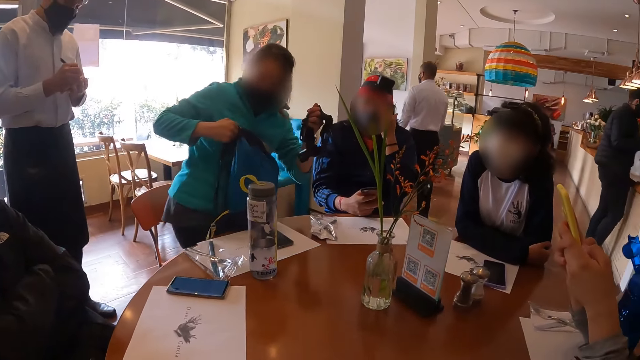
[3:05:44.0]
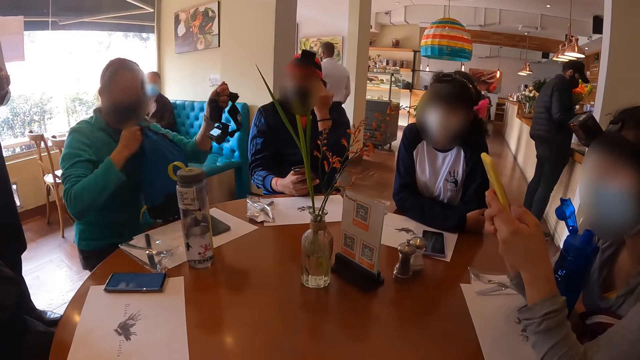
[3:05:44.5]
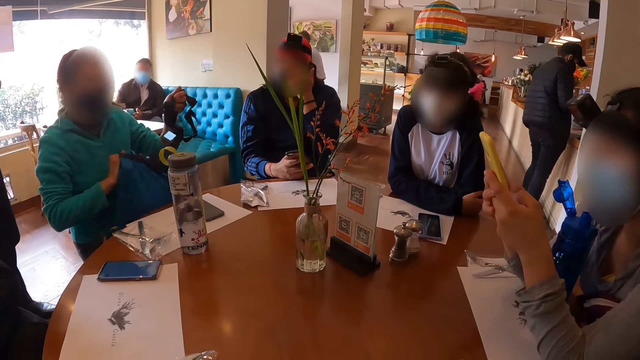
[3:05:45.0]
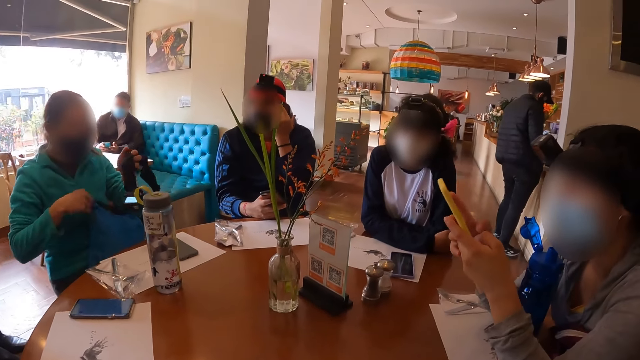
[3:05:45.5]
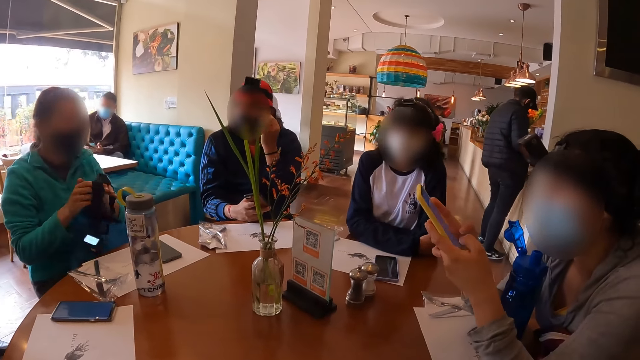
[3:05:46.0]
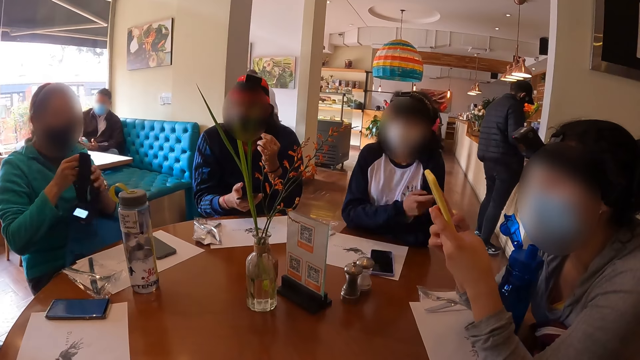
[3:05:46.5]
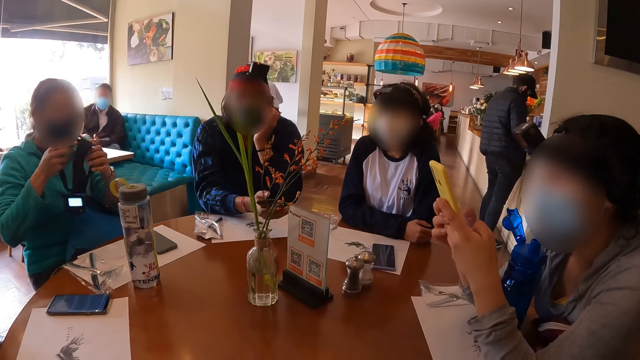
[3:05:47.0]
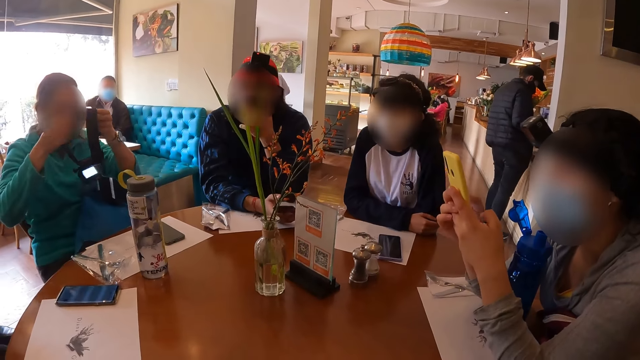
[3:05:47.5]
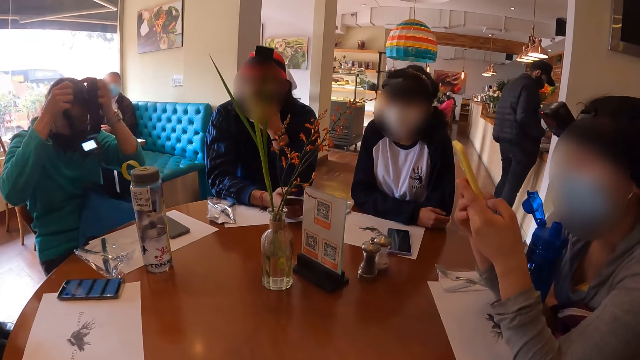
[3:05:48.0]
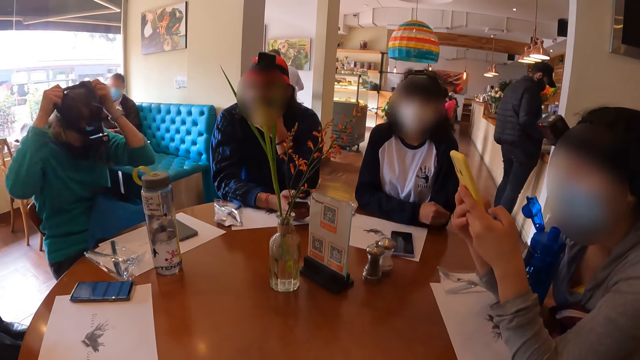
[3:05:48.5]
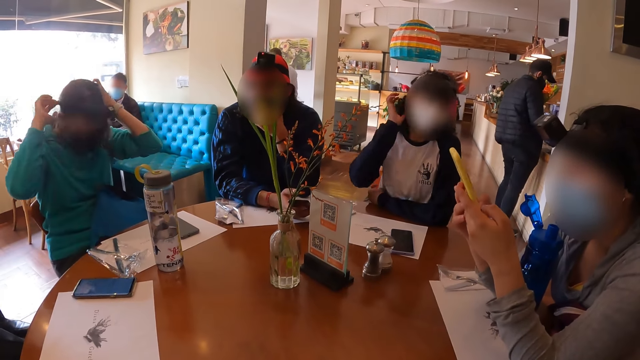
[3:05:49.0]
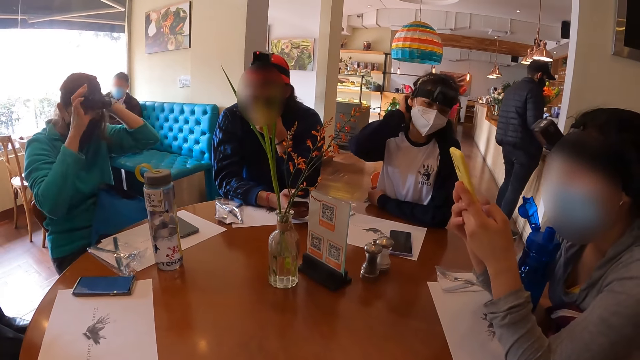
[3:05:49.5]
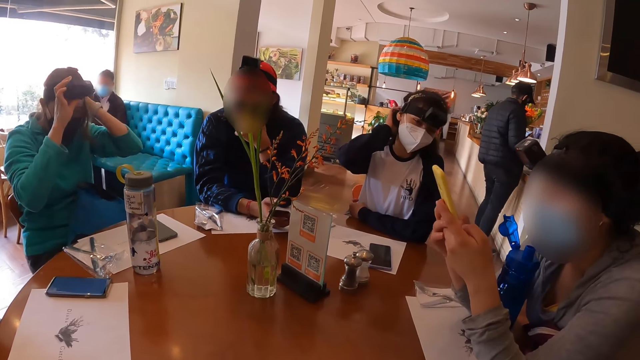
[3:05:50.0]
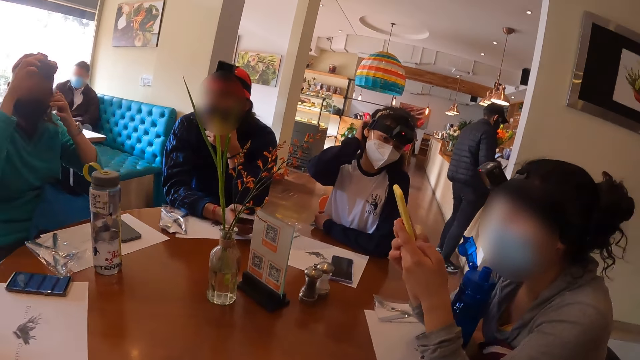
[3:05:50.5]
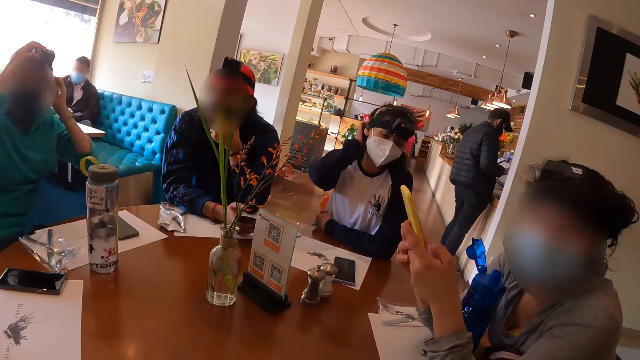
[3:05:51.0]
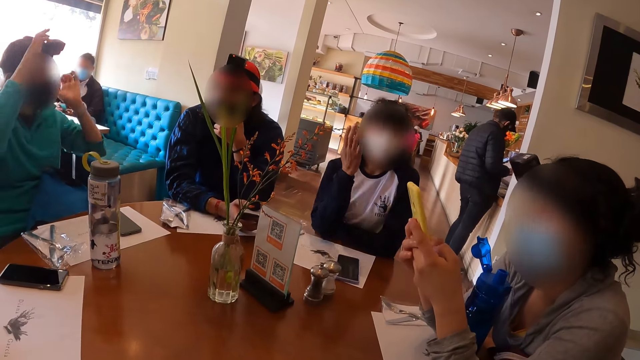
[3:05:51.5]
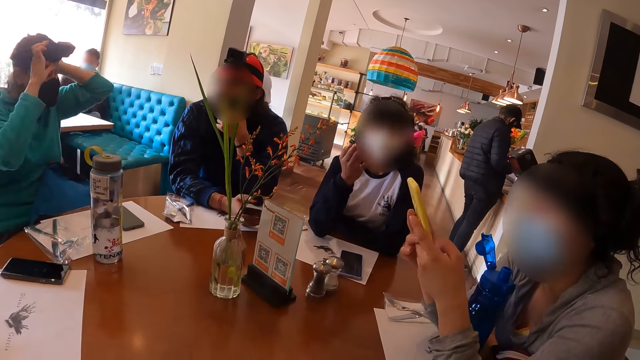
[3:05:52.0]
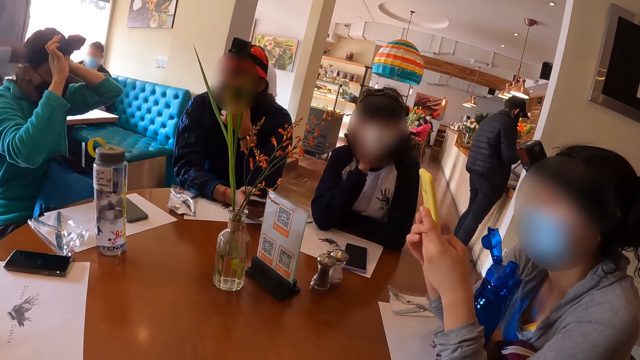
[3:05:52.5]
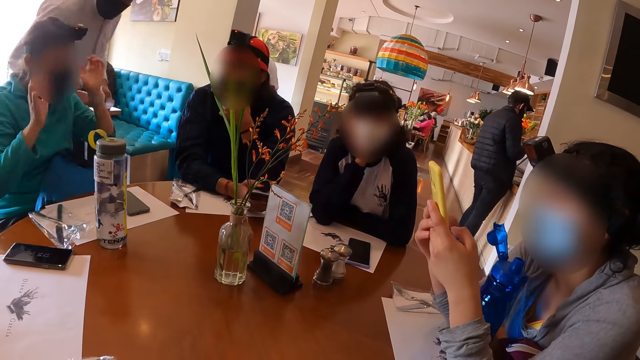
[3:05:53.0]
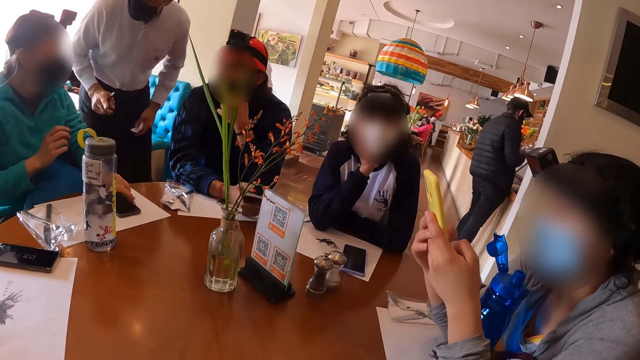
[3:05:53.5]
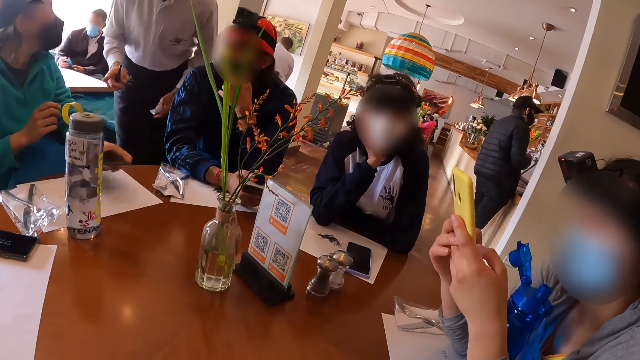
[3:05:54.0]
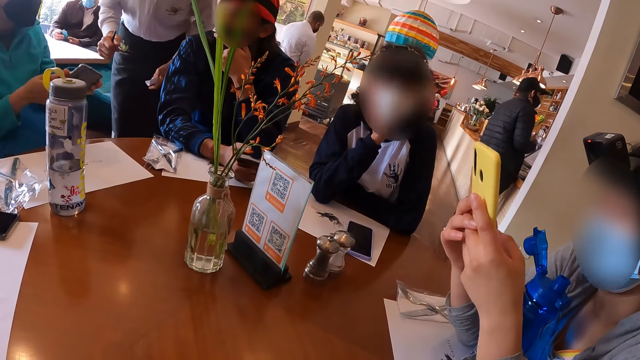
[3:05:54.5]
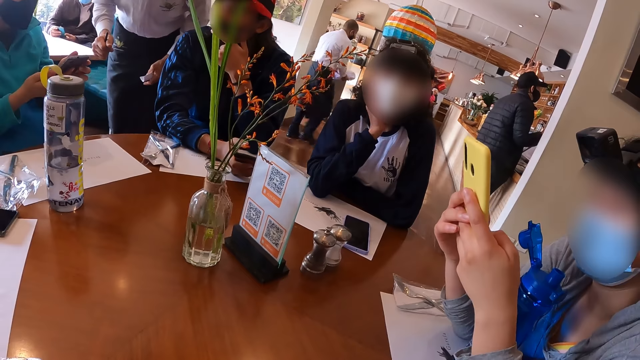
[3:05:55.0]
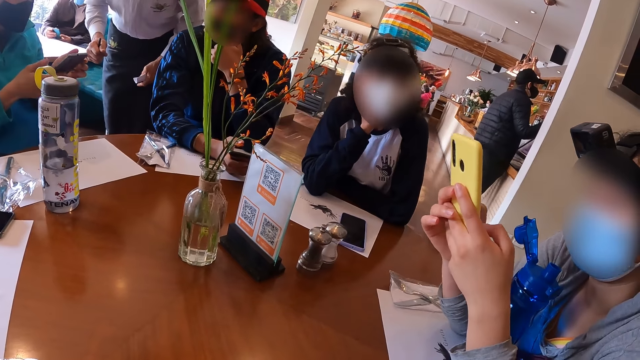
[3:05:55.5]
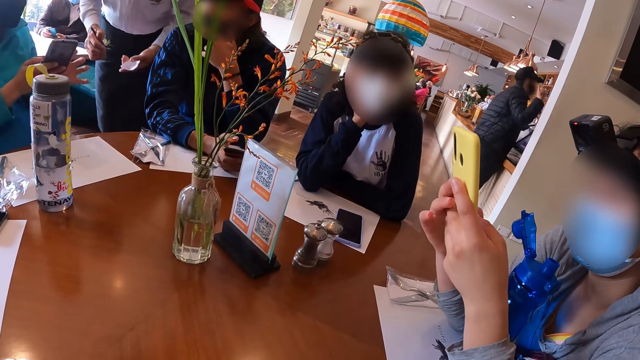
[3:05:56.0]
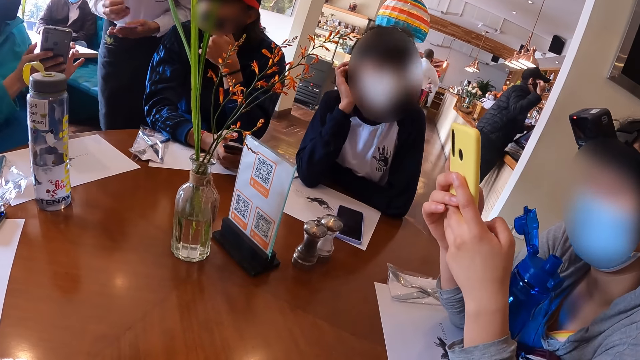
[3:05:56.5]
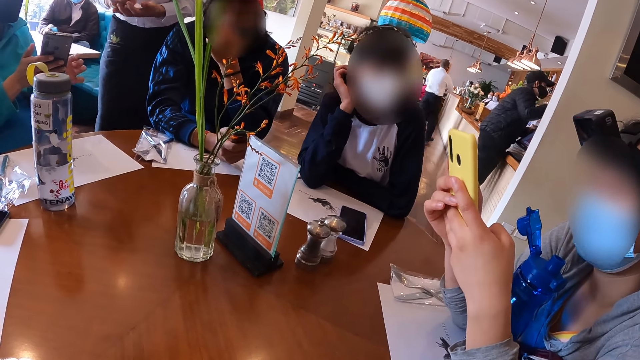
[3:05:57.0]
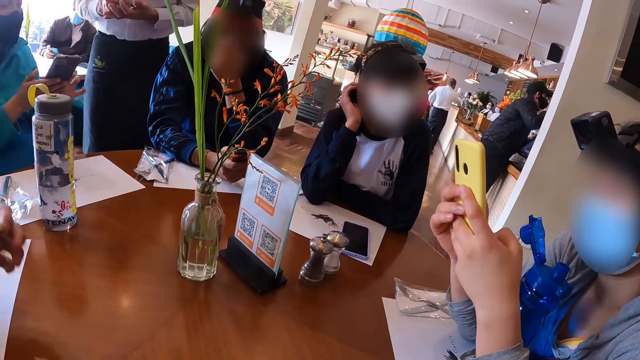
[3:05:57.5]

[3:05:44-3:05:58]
A woman operates the phone in her hands. A man touches his face with his left hand. Another woman sits on the chair. The camera wearer looks around. The second woman places the bag in her right hand on her thigh. The man places his right hand on his face. The second woman wears a camera strap on her head with her hands. A third woman touches her head with her right hand. The second woman adjusts the camera on her head with her right hand, and tucks her hair behind her ear with her left hand. A person talks to the camera wearer. The third woman gestures at the camera wearer. The third woman places her right hand on her face. The person dials her phone. A waiter interacts with the second woman. The second woman picks up the phone from the table with her left hand. The second woman places her right hand on the phone in her left hand. The second woman talks to the waiter. The third woman touches her head with her right hand. The waiter writes on the paper in his left hand with the pen in his right hand.

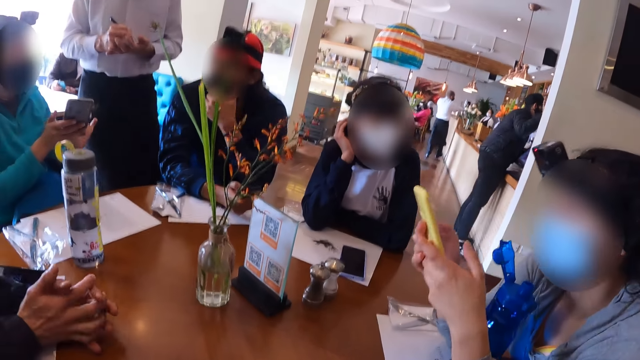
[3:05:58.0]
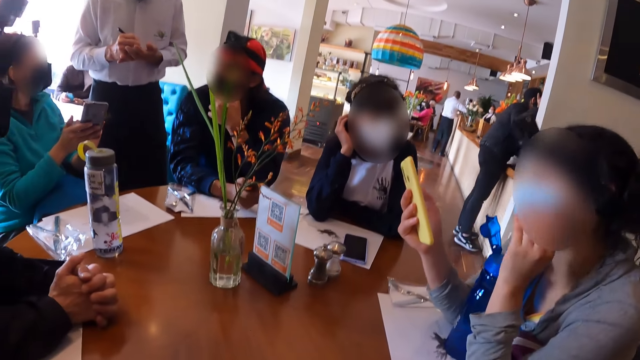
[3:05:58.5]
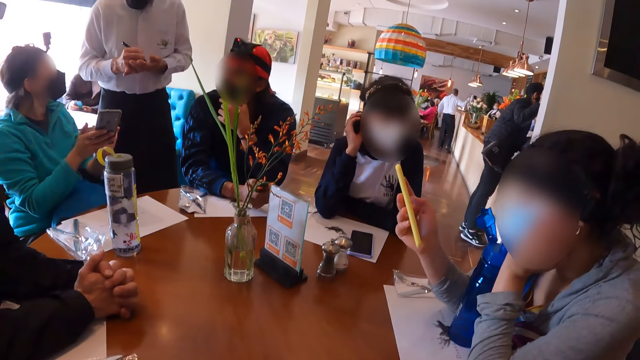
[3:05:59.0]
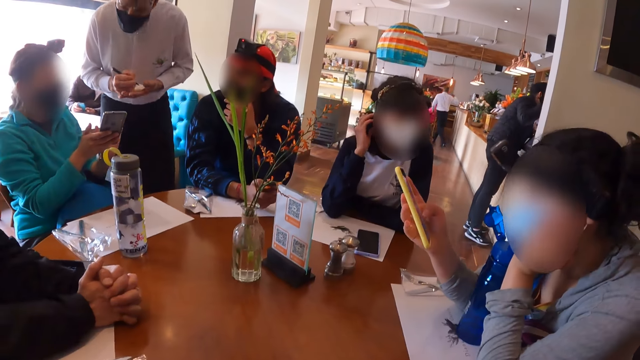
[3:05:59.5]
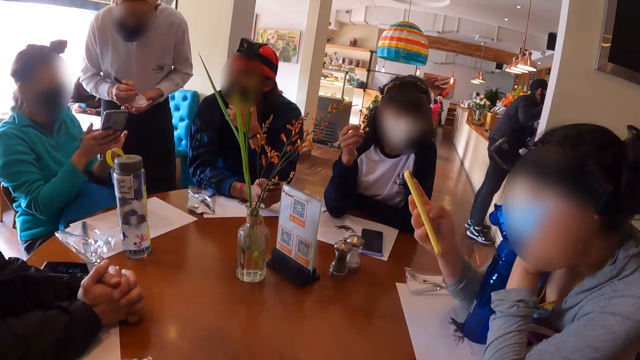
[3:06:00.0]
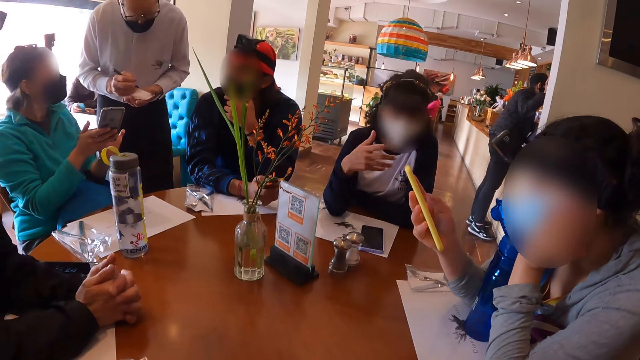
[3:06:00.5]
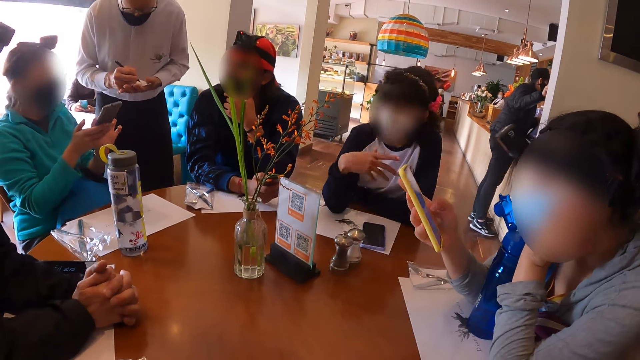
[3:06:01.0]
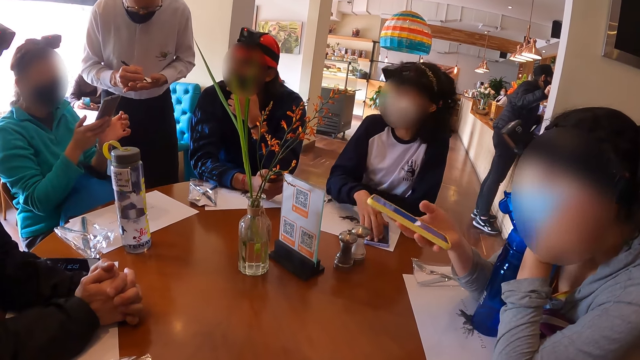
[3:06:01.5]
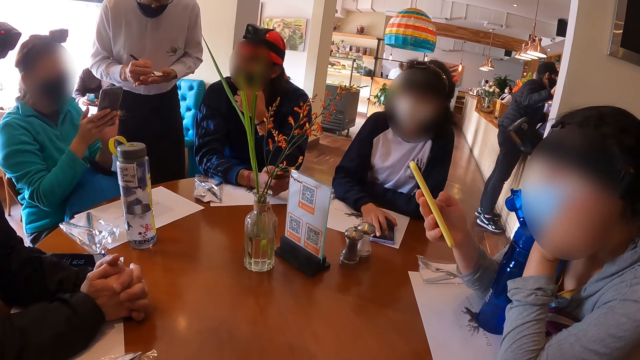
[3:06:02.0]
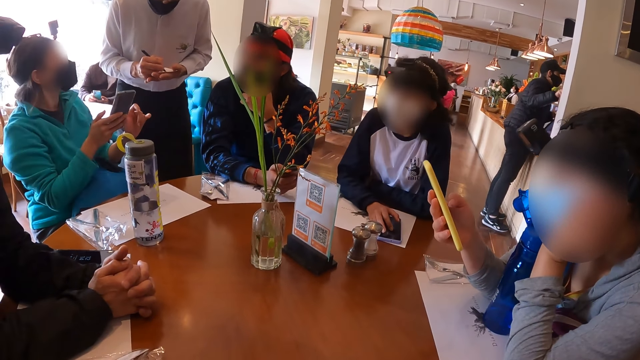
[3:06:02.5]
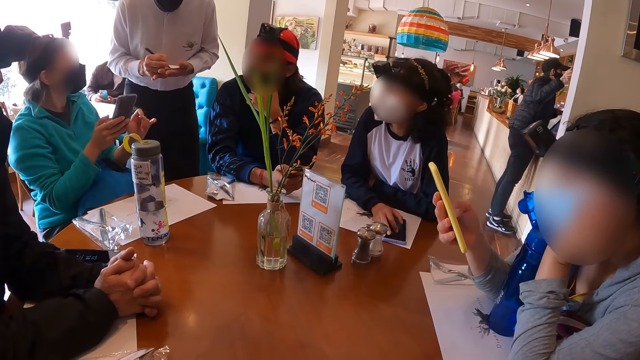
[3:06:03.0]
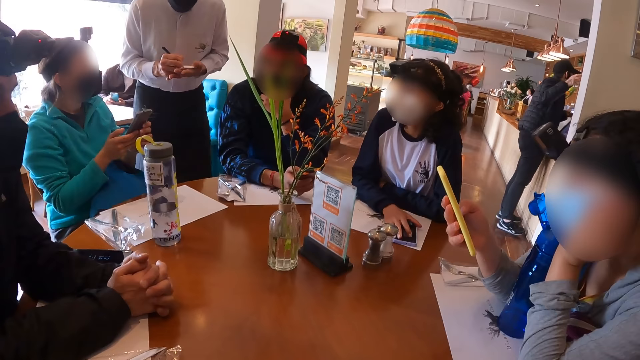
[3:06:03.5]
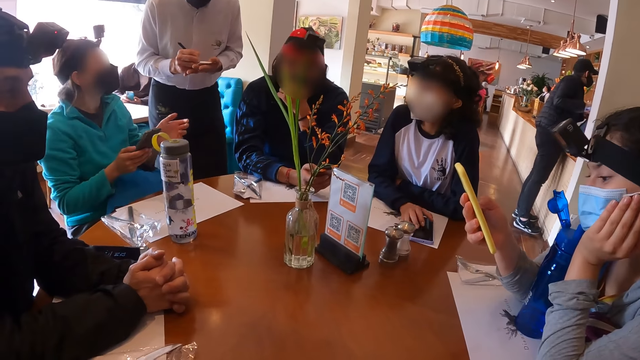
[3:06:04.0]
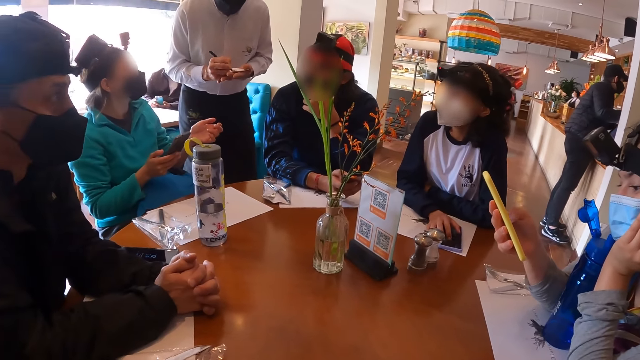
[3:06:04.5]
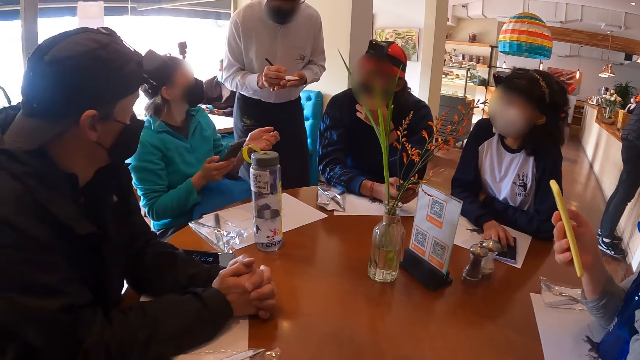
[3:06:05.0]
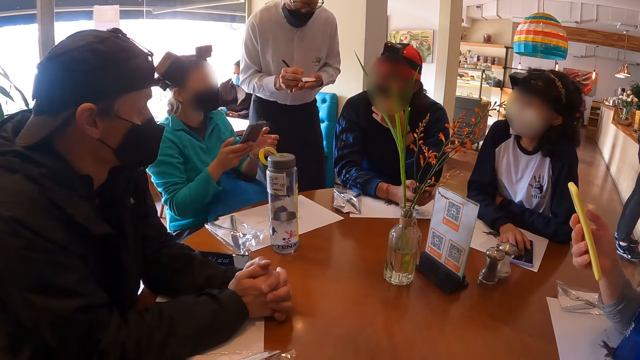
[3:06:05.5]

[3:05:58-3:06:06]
A man places his hands on the table. A waiter writes on a piece of paper. A woman touches her face with her left hand and operates the phone in her right hand. The camera wearer looks around. Another woman gesticulates with her right hand. The camera wearer talks to the other woman. The other woman places her right hand on the phone on the table.
